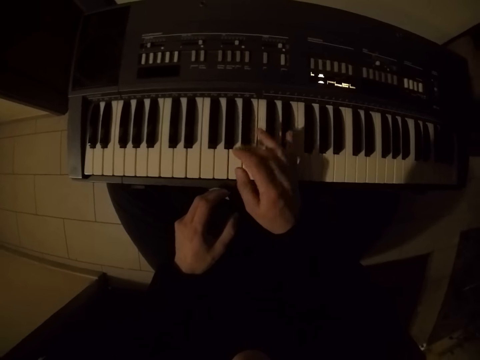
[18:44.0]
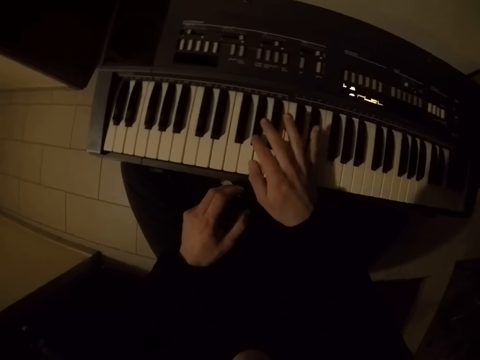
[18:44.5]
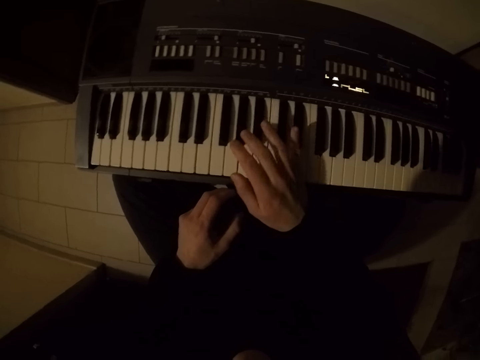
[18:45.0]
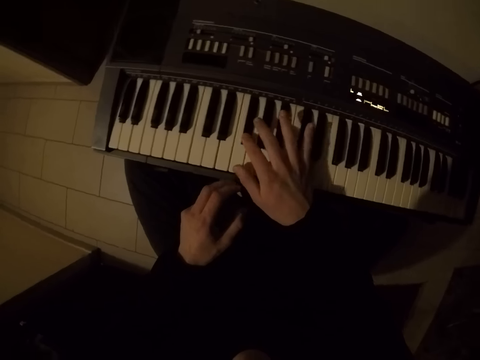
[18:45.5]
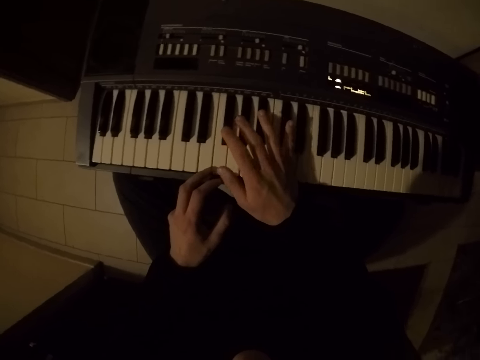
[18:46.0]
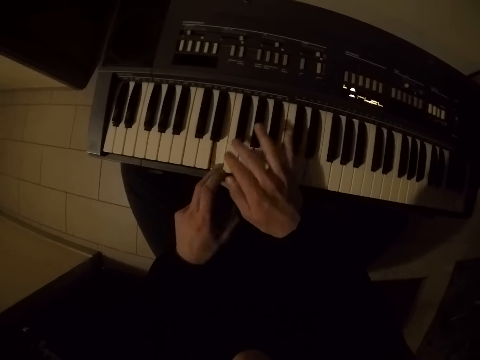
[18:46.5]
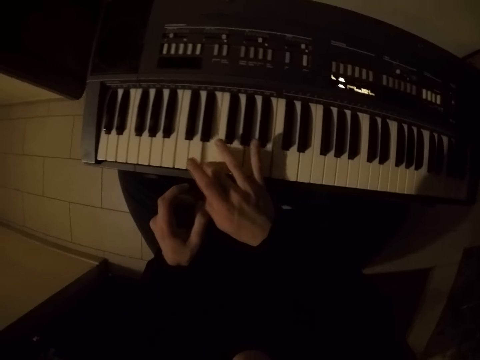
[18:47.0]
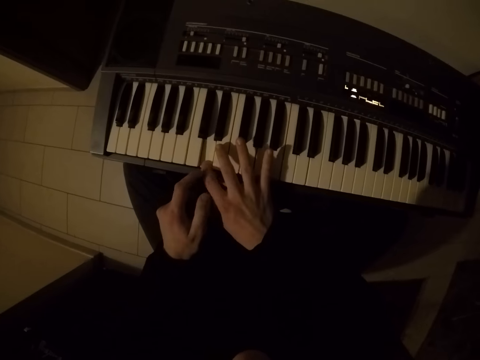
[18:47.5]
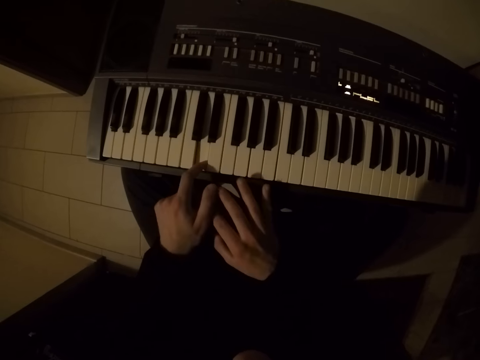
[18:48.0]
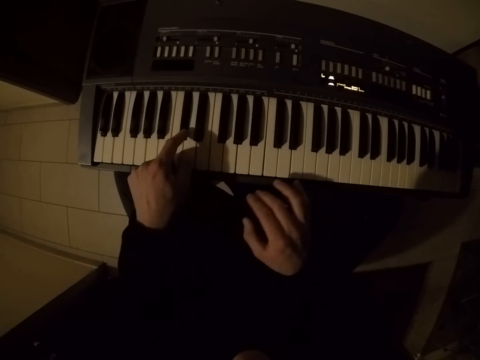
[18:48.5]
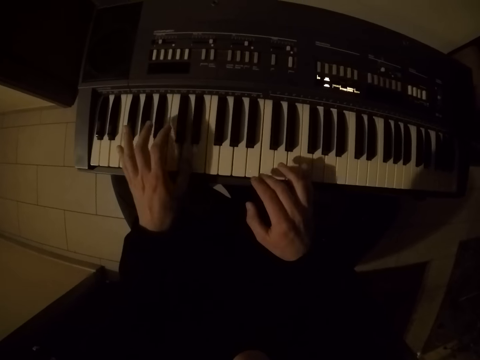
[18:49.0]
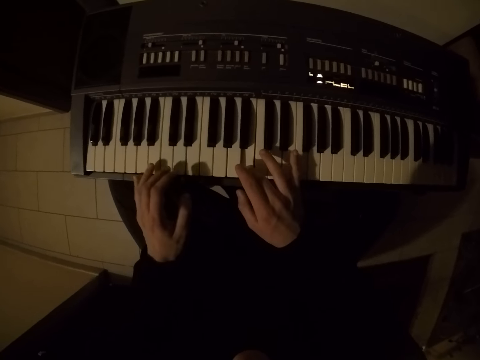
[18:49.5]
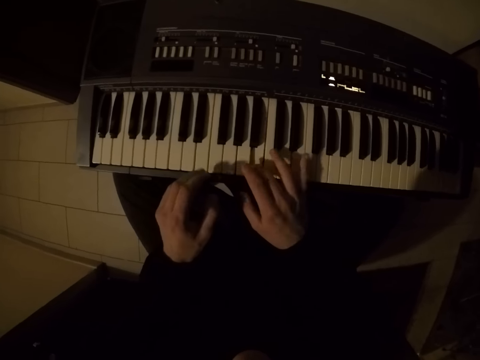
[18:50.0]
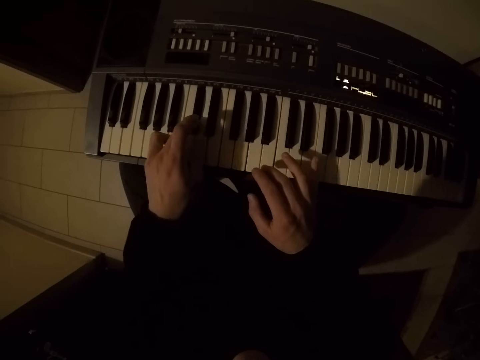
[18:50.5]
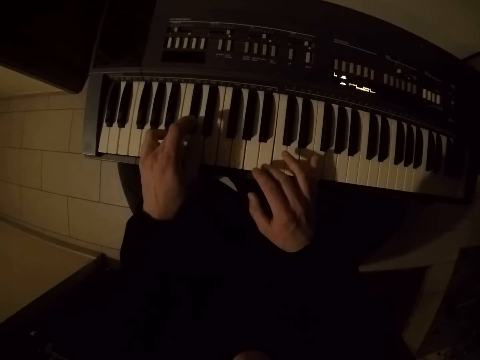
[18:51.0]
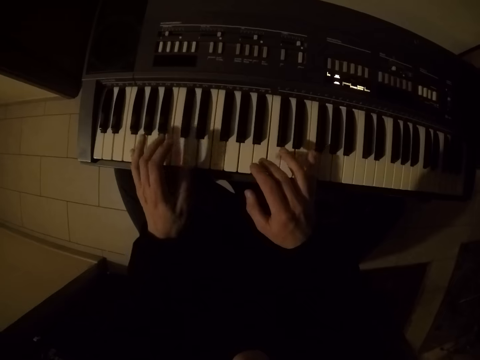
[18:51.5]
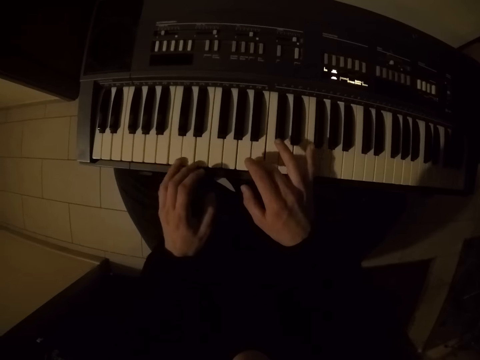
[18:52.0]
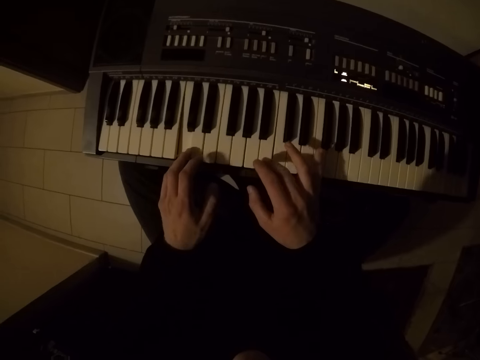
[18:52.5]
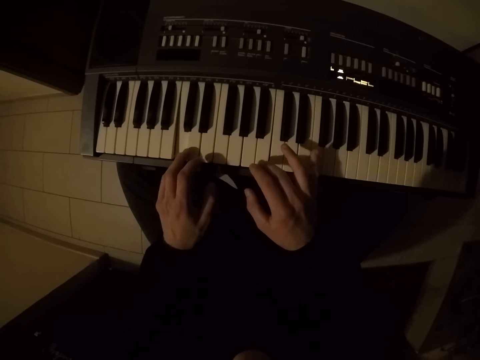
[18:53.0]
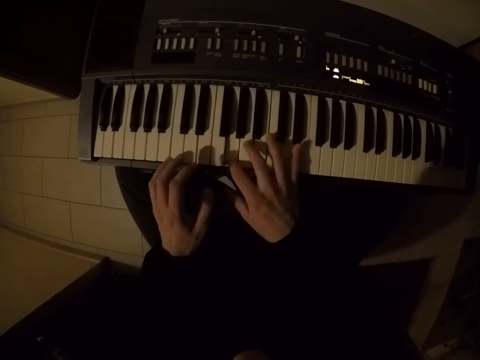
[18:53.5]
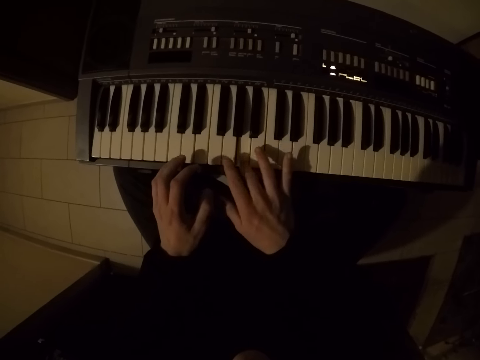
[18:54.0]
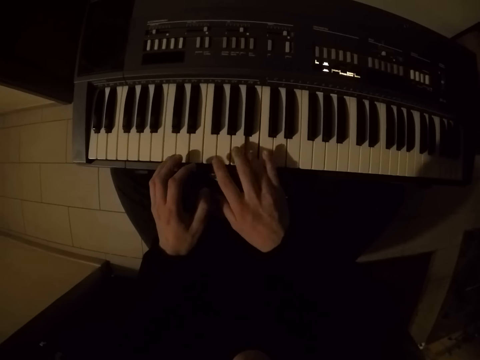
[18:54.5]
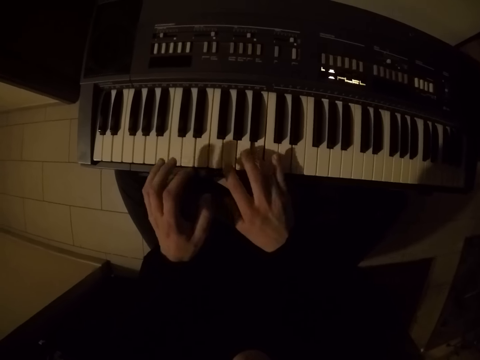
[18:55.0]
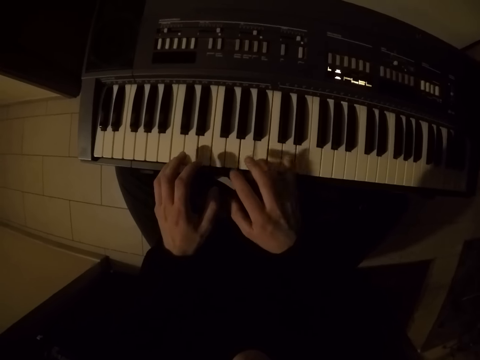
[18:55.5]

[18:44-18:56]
The camera wearer plays the piano with the right hand. They play the piano with both hands.

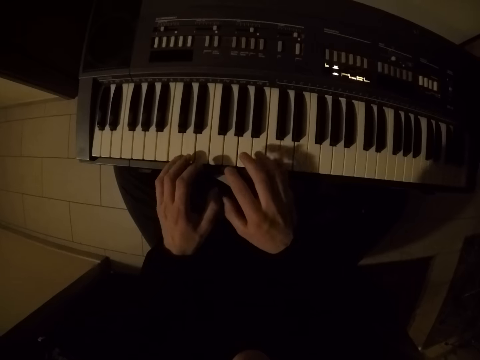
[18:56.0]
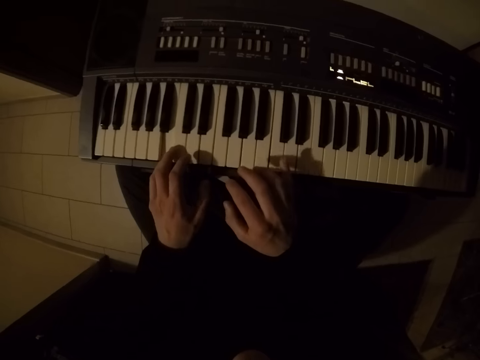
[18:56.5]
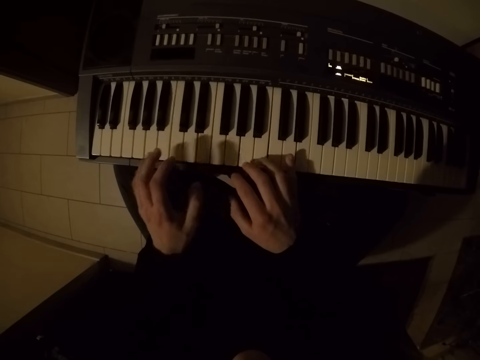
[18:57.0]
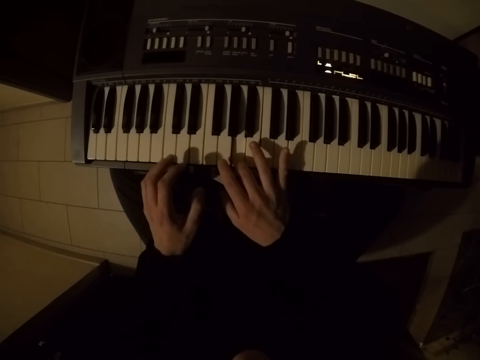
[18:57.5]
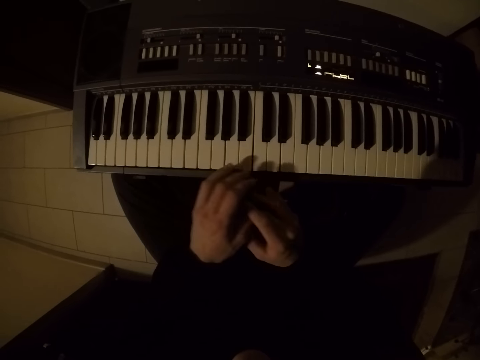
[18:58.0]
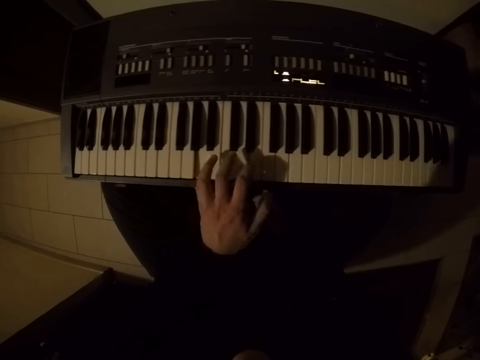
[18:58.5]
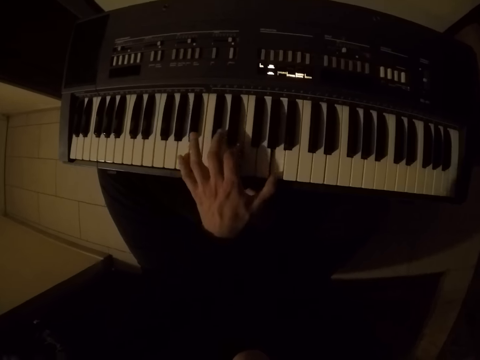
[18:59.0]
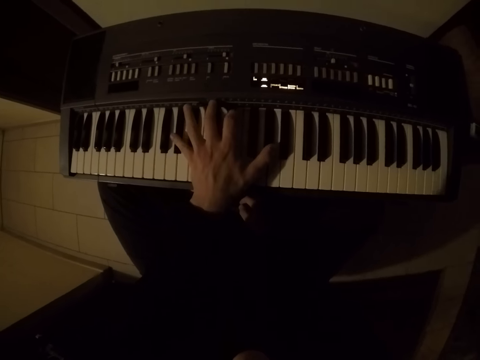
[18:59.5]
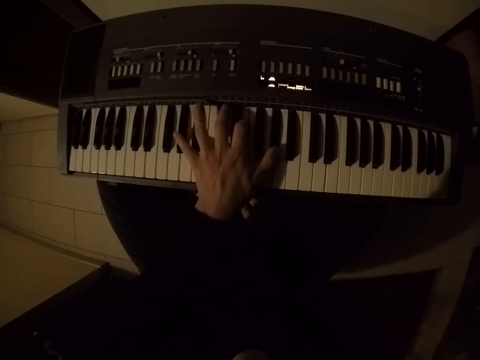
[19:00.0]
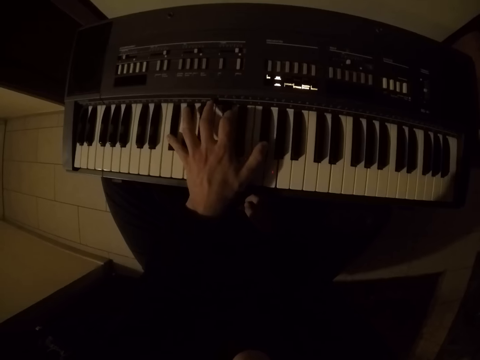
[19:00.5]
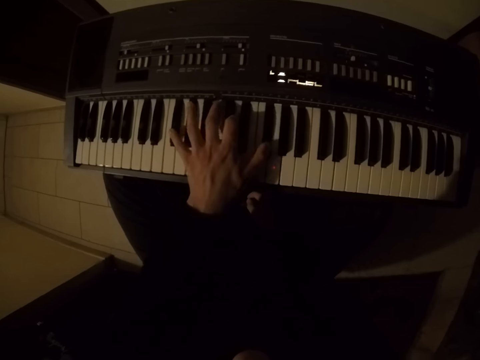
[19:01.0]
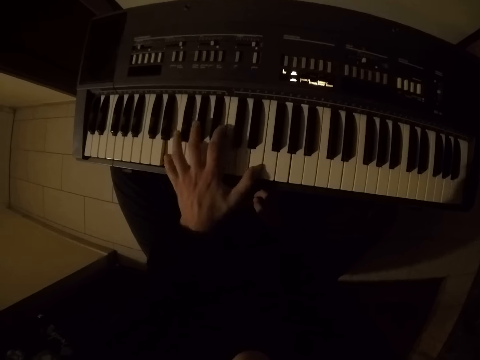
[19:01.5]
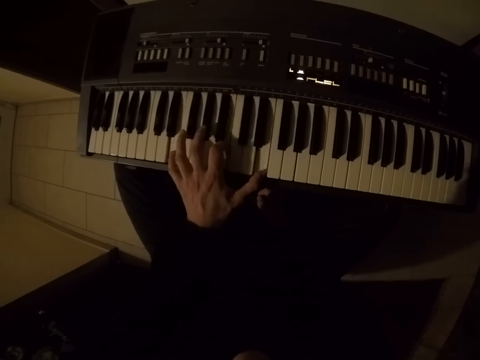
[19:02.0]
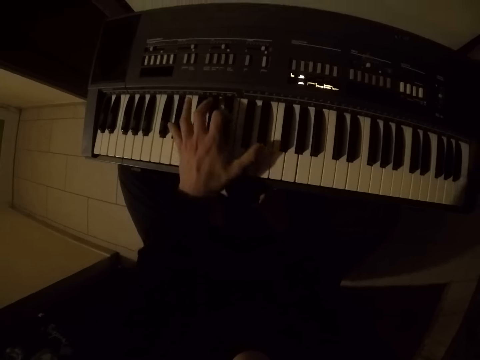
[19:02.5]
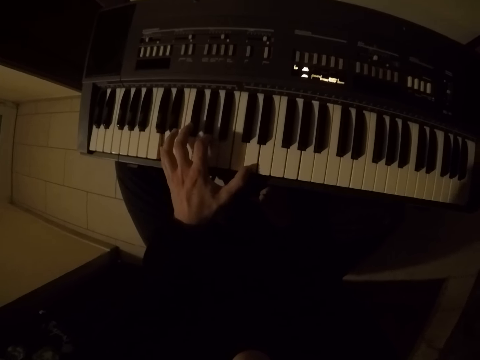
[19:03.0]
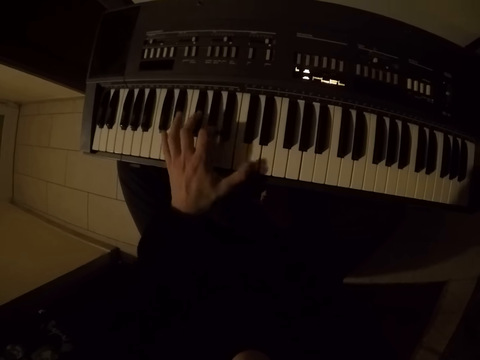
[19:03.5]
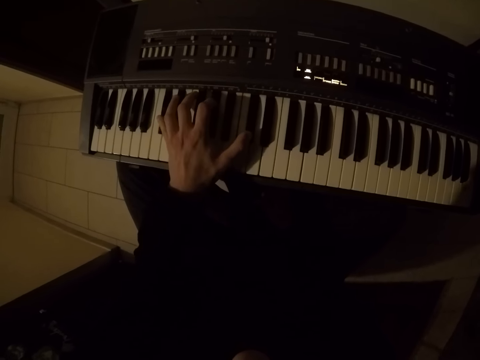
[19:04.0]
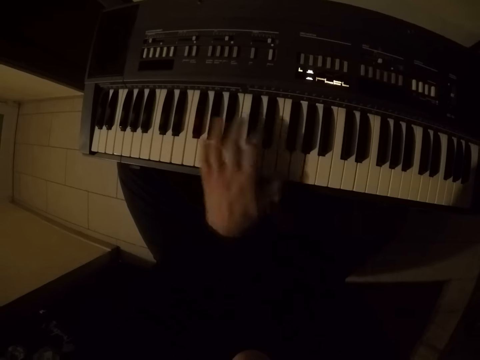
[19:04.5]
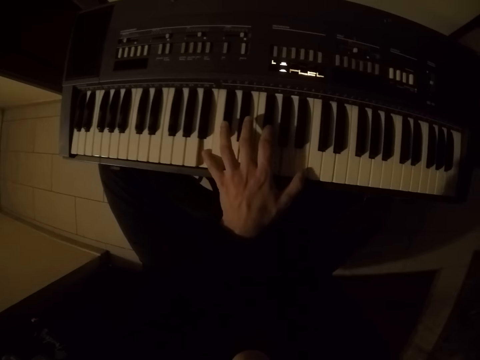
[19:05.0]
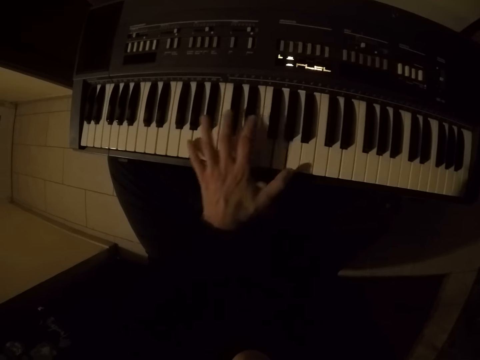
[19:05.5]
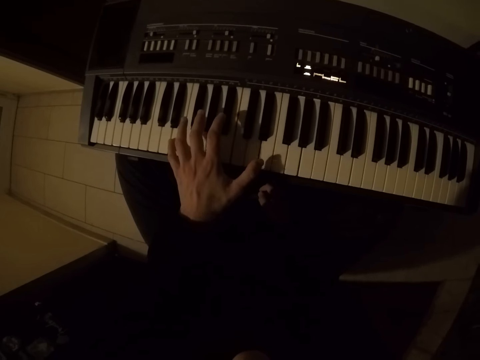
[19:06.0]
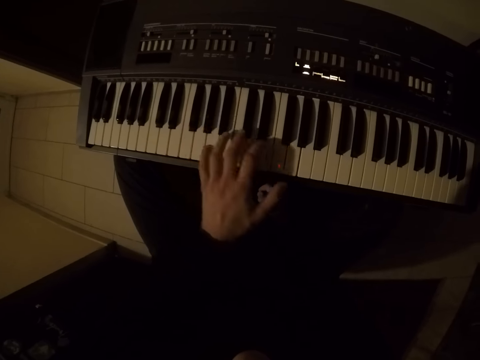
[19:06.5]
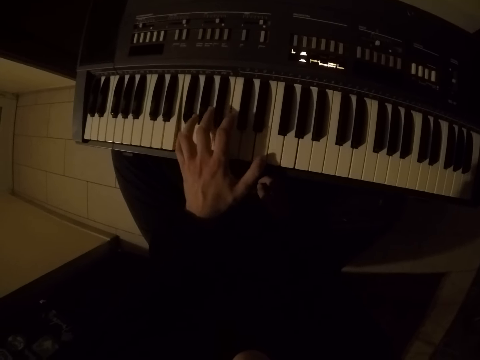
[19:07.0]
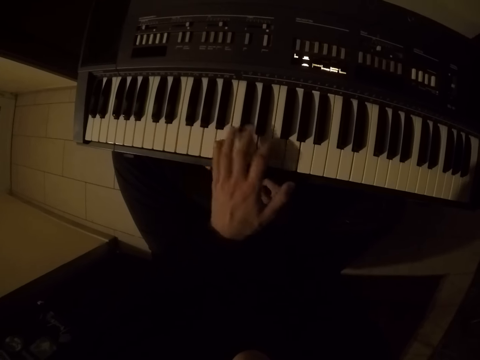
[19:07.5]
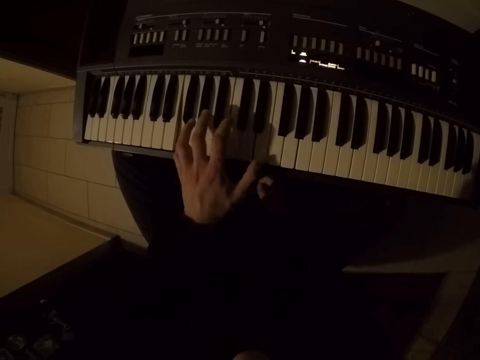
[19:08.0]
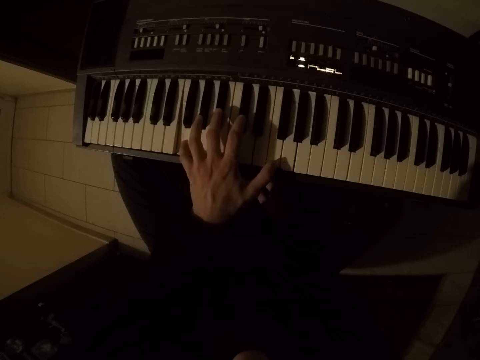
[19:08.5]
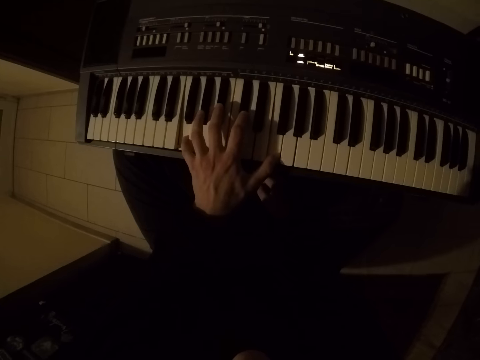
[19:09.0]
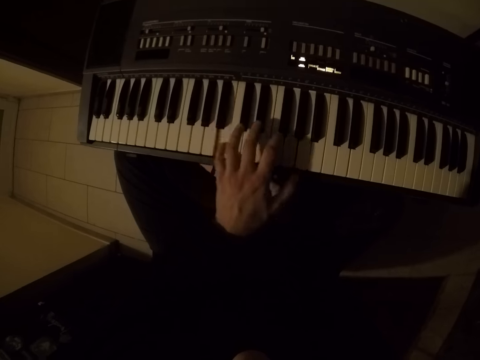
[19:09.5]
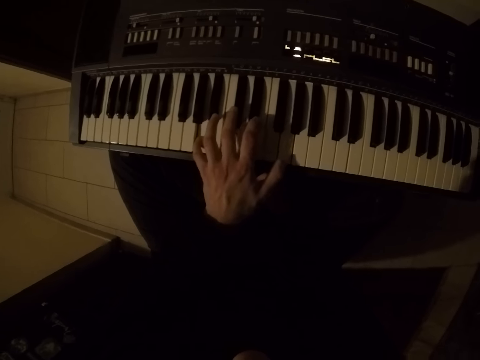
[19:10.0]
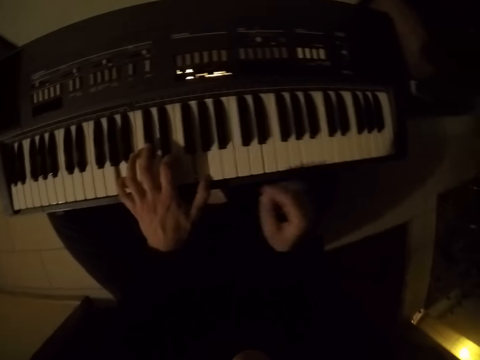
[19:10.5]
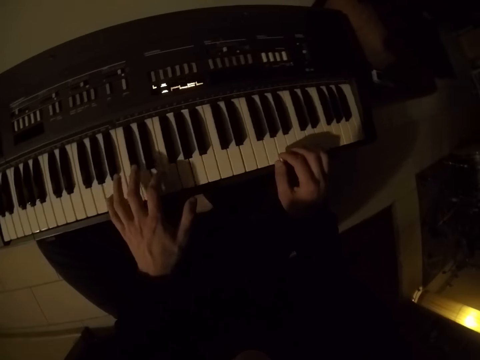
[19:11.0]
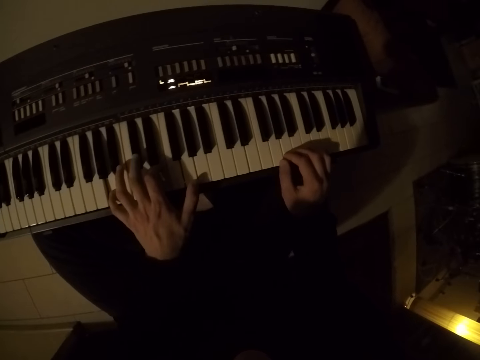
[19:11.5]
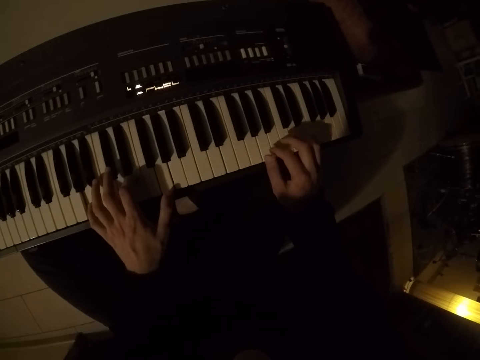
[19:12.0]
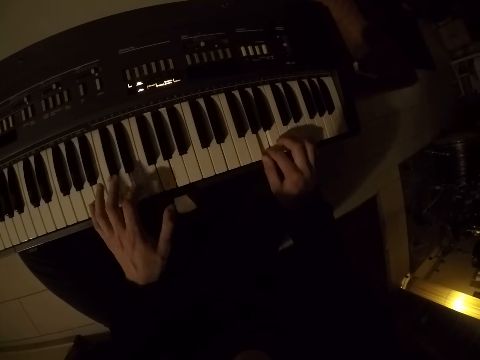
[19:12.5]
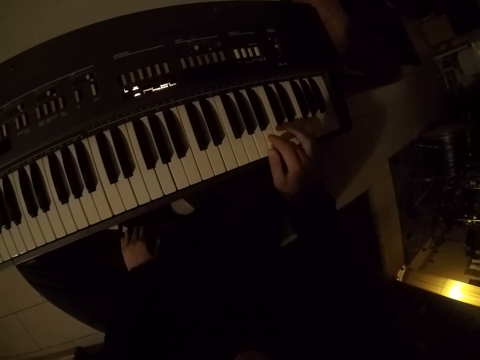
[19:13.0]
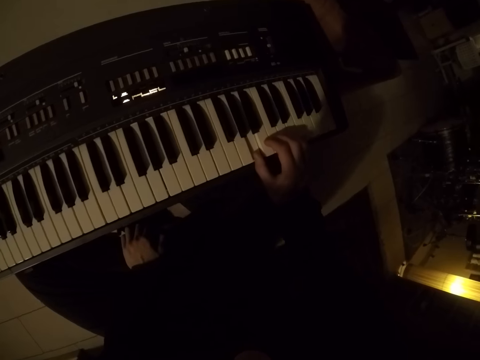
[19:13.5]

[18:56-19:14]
The camera wearer plays the piano with his left hand. He plays the piano with both hands. He plays the piano with his right hand.
